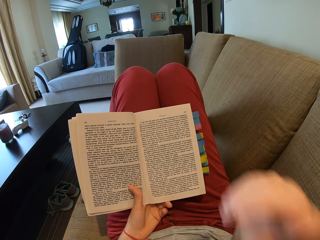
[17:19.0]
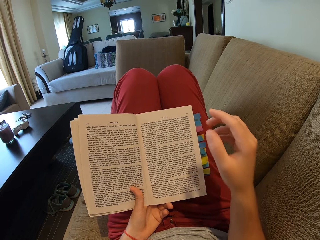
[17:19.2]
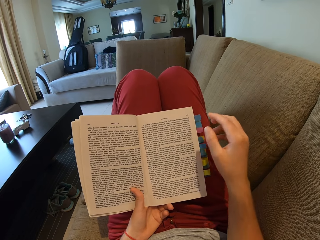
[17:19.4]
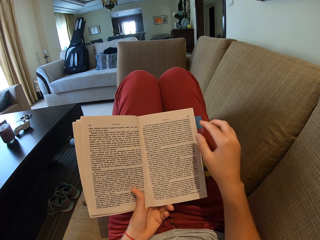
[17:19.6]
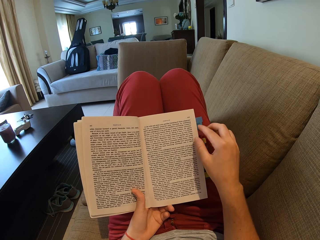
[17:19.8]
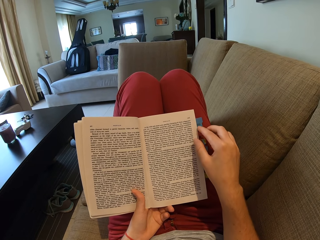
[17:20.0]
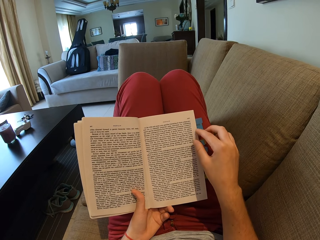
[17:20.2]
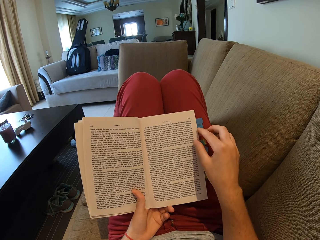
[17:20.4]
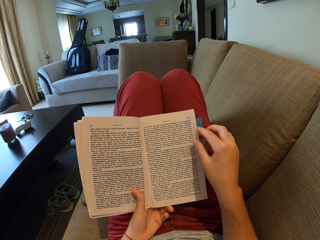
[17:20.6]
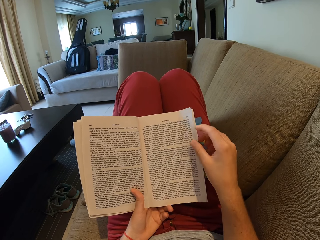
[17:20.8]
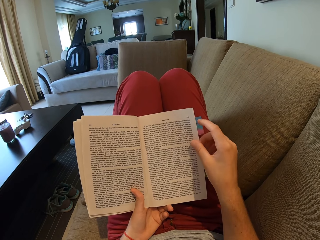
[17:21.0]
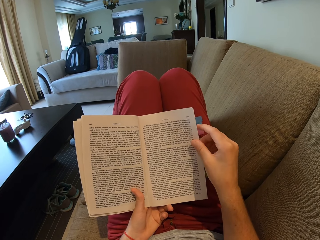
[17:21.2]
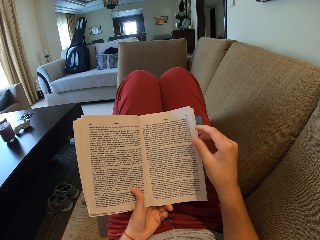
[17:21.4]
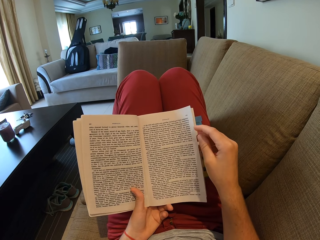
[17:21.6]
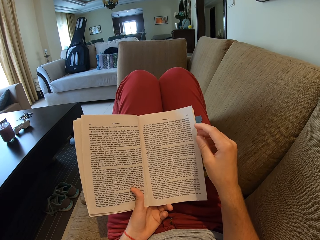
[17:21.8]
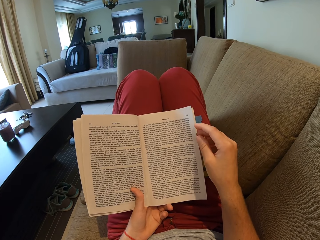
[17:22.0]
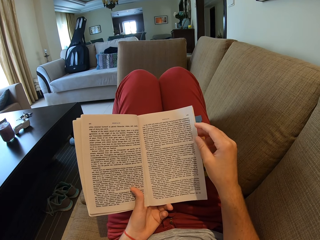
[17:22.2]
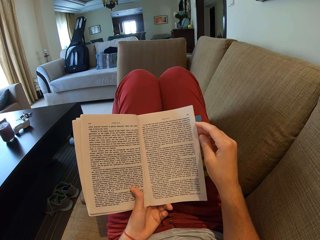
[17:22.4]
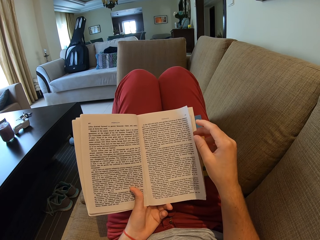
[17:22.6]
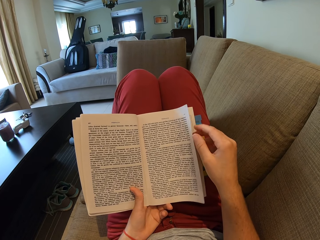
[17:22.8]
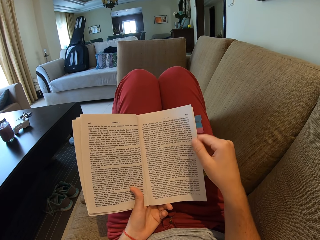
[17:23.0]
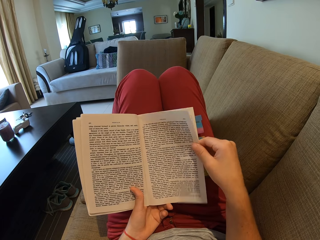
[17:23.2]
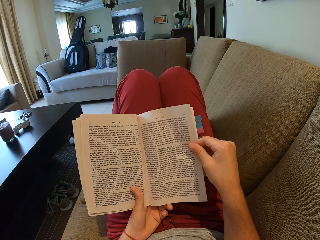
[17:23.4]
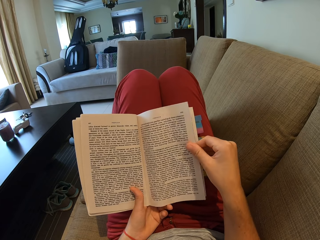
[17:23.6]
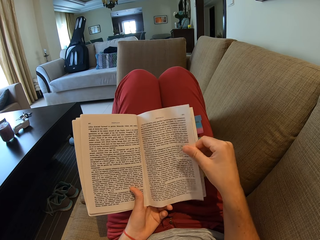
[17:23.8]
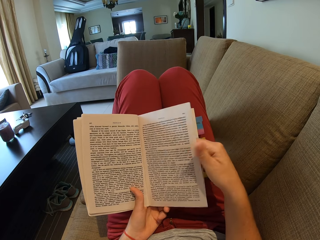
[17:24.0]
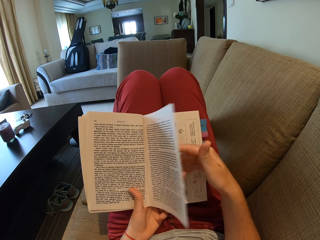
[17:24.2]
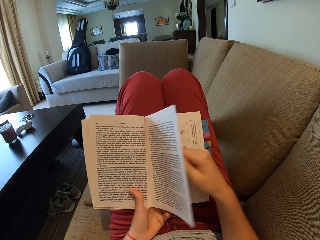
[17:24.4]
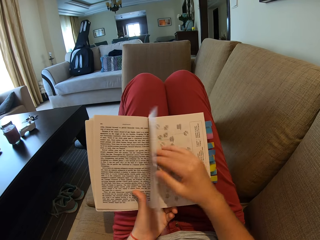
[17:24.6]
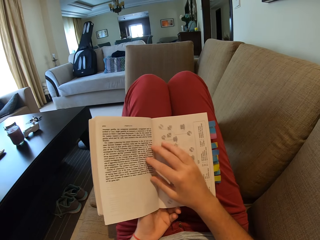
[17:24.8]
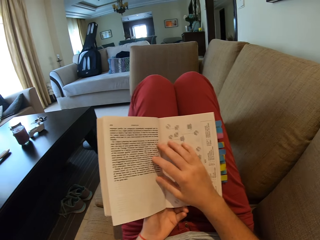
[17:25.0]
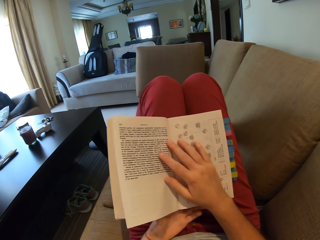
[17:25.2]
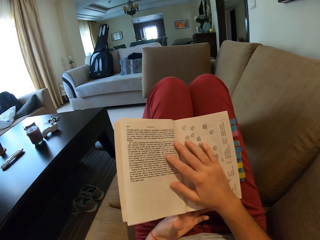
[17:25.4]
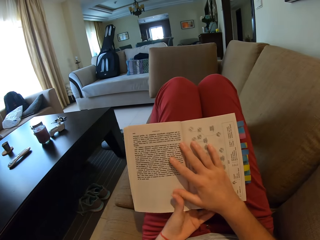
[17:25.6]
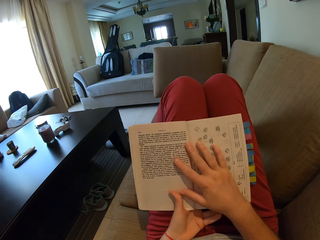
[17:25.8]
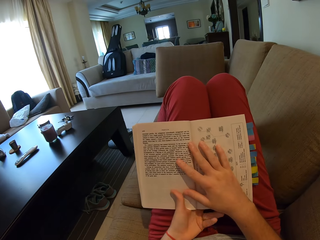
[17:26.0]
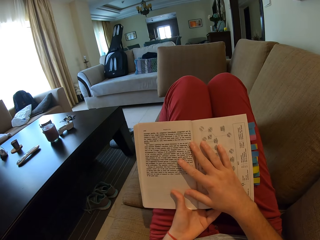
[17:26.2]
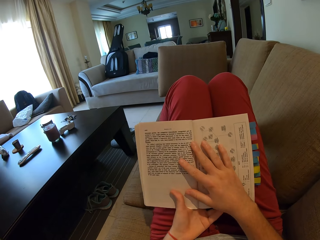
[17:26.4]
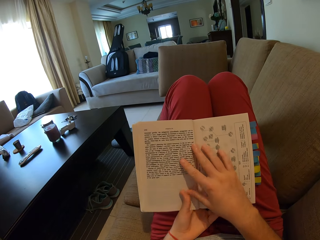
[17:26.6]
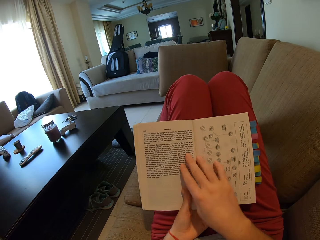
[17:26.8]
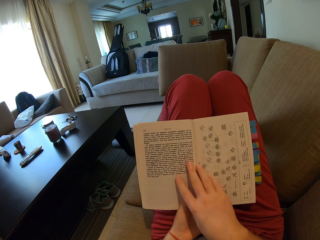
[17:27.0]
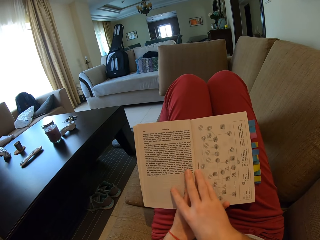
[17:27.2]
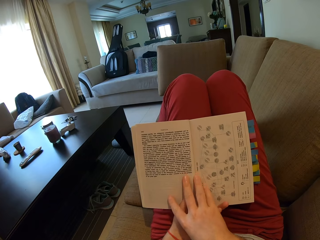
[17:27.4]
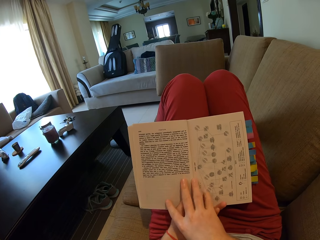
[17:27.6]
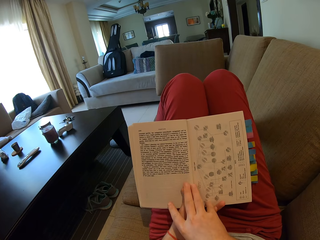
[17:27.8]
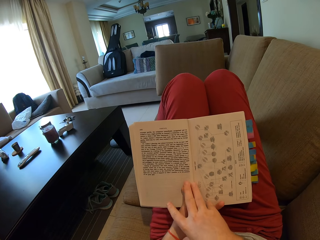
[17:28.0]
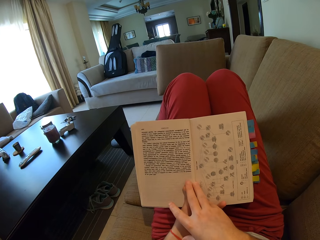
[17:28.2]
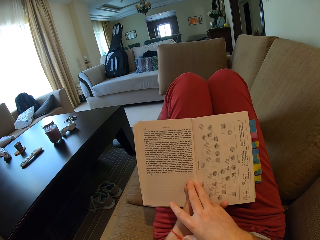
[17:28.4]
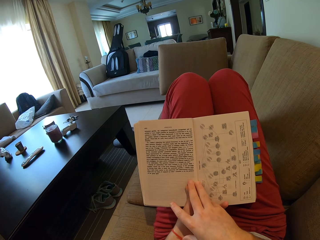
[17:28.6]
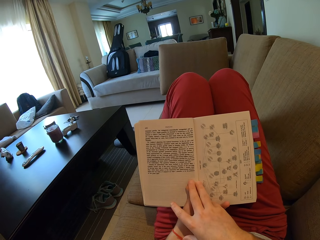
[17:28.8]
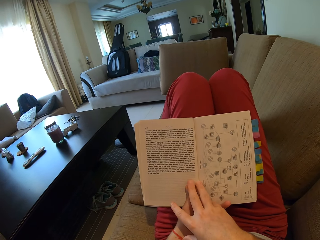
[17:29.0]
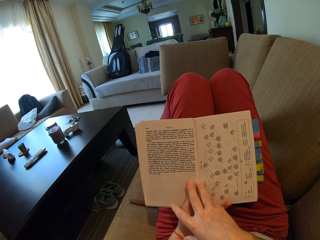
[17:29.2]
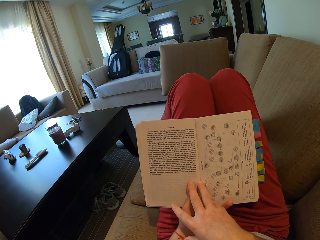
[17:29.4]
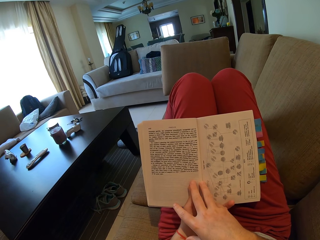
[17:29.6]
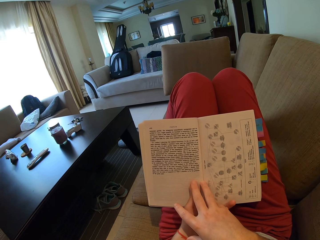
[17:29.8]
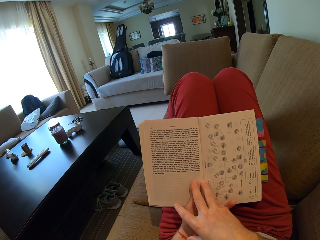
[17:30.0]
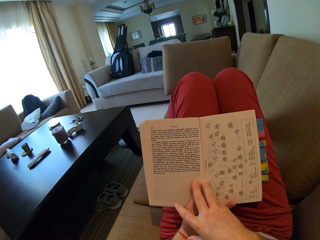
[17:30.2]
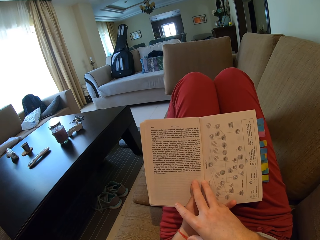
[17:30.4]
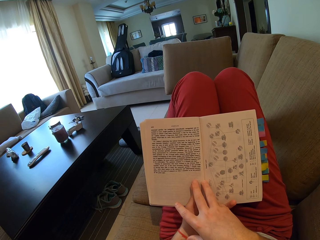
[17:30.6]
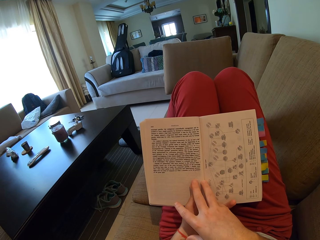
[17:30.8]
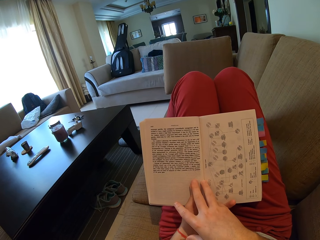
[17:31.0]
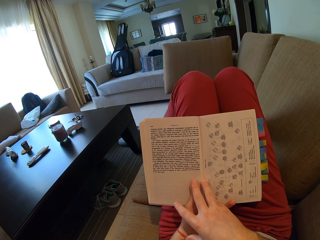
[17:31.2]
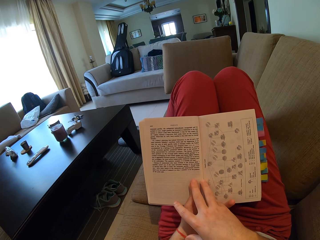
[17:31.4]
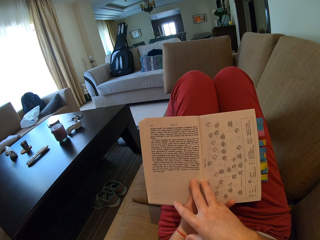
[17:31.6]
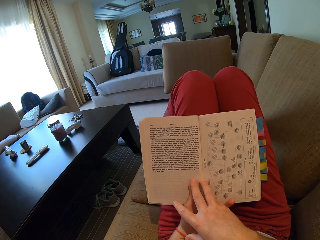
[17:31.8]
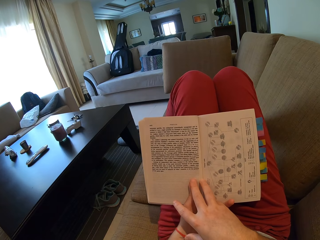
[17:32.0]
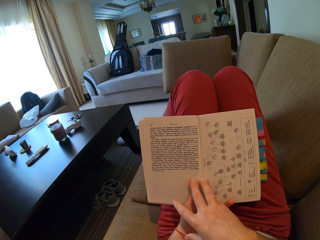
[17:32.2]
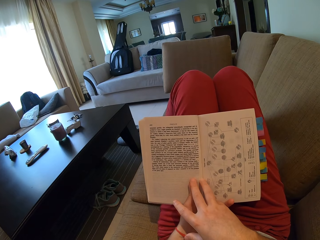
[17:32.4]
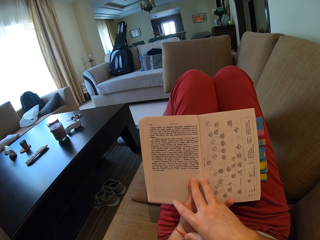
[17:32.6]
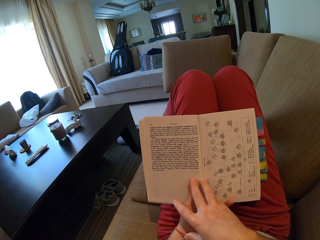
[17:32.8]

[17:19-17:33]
The camera wearer opens the book. They hold a page. They read the book. They turn a page.

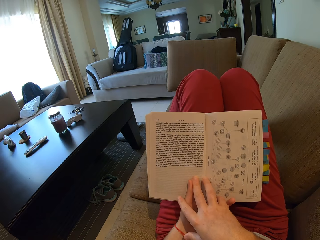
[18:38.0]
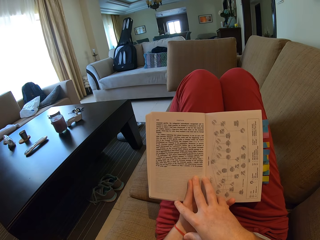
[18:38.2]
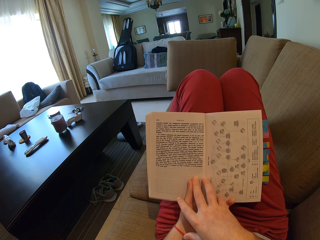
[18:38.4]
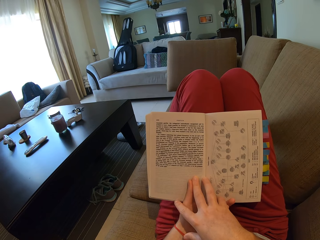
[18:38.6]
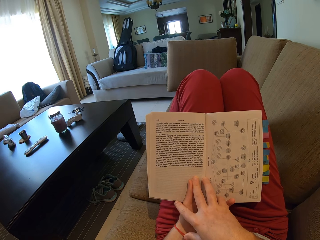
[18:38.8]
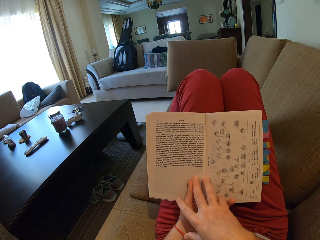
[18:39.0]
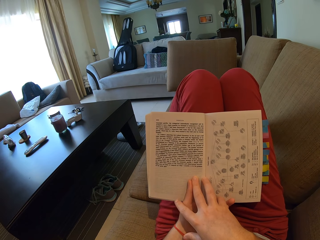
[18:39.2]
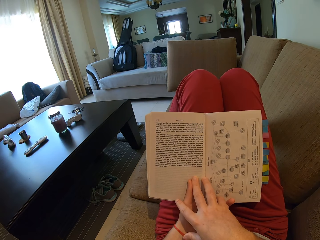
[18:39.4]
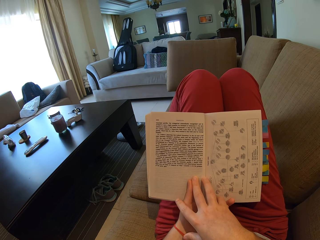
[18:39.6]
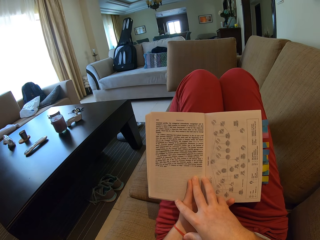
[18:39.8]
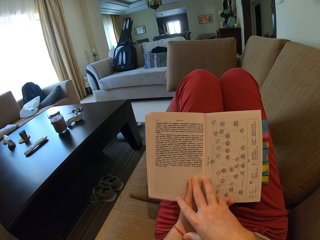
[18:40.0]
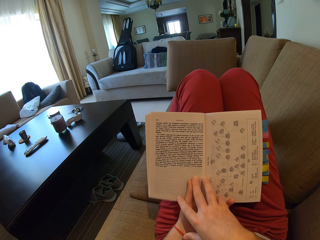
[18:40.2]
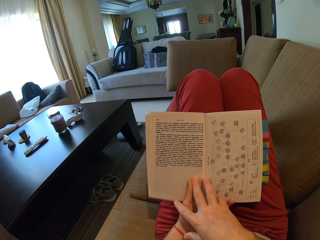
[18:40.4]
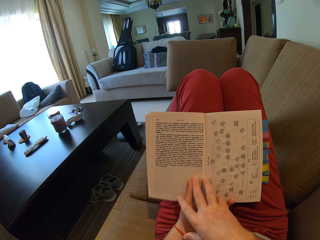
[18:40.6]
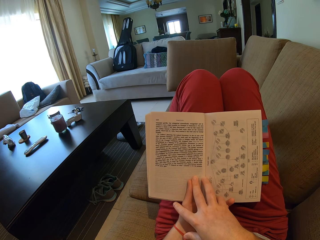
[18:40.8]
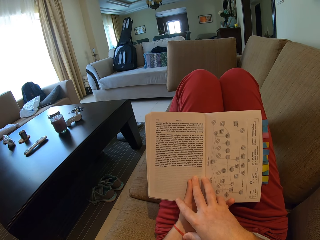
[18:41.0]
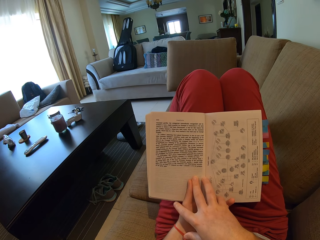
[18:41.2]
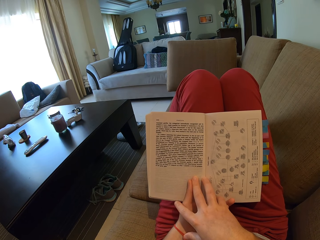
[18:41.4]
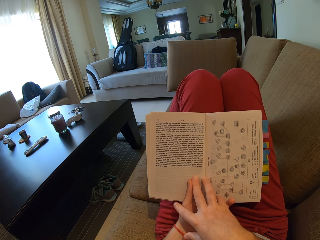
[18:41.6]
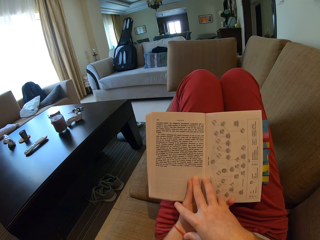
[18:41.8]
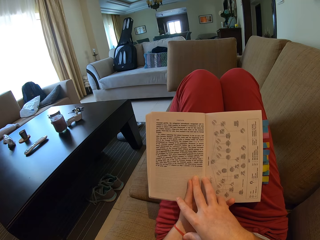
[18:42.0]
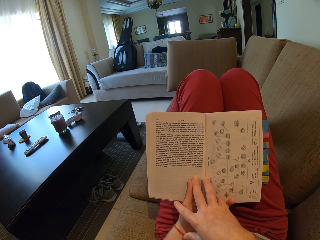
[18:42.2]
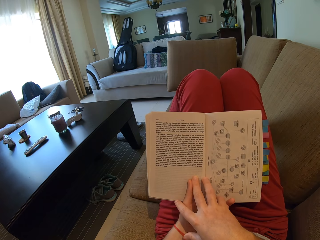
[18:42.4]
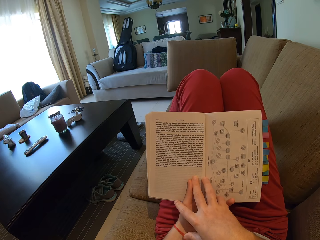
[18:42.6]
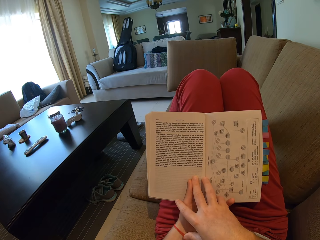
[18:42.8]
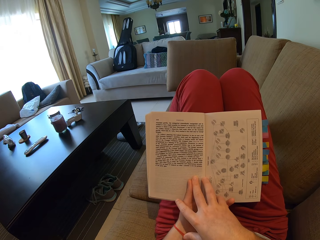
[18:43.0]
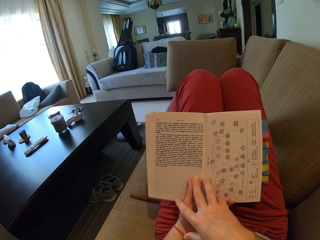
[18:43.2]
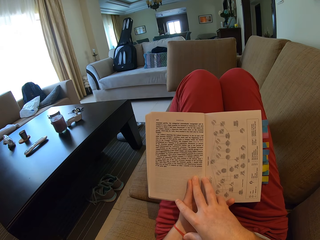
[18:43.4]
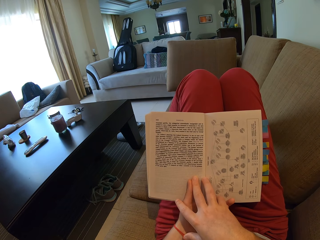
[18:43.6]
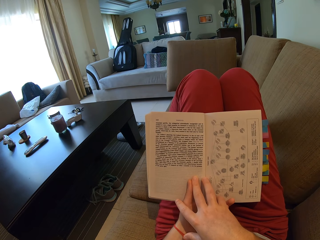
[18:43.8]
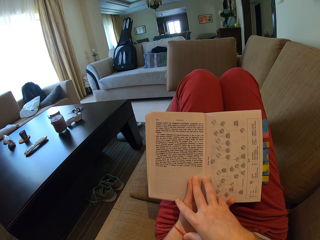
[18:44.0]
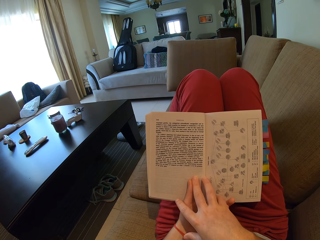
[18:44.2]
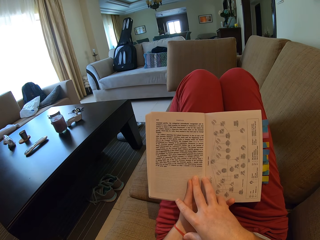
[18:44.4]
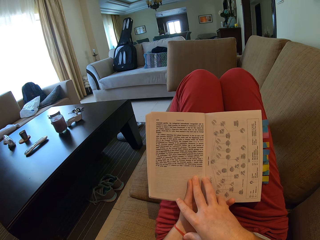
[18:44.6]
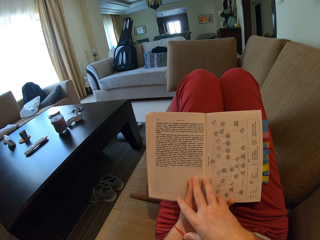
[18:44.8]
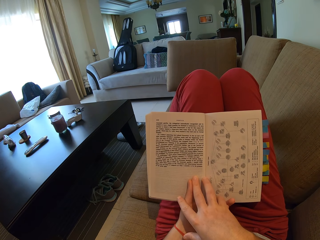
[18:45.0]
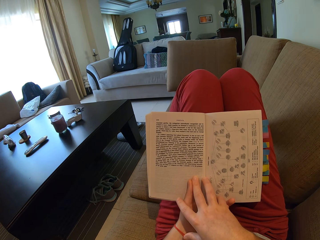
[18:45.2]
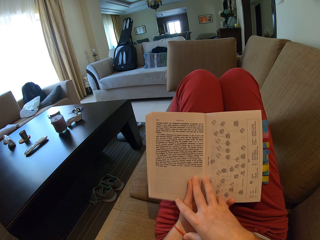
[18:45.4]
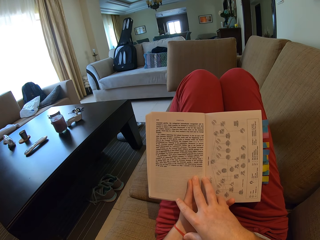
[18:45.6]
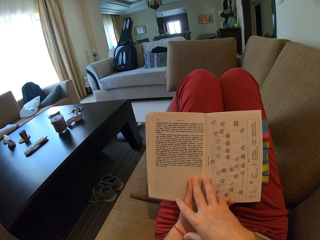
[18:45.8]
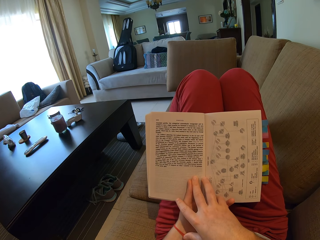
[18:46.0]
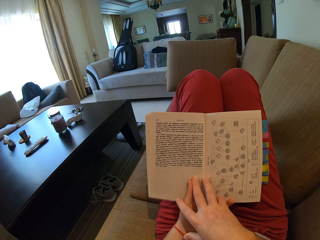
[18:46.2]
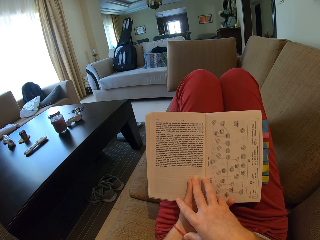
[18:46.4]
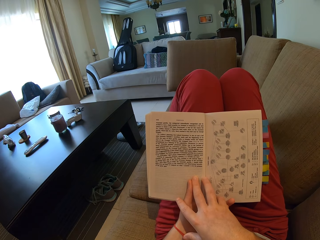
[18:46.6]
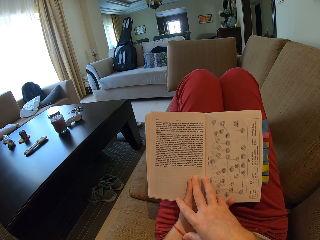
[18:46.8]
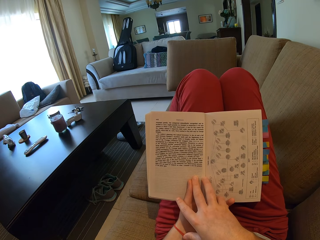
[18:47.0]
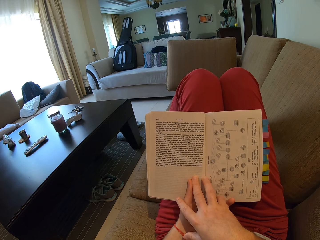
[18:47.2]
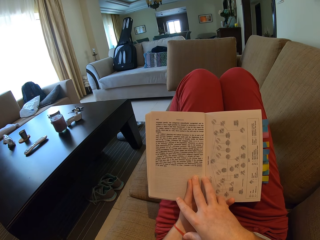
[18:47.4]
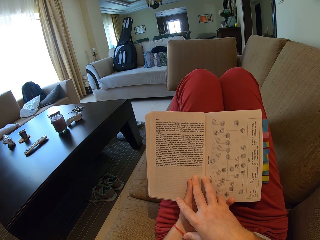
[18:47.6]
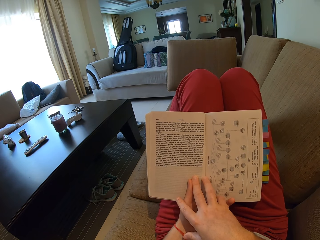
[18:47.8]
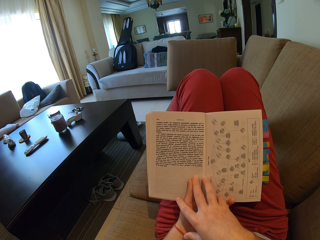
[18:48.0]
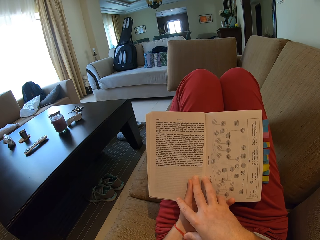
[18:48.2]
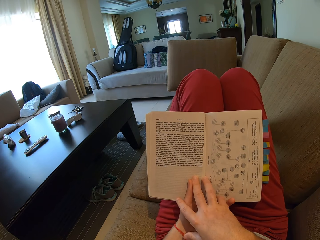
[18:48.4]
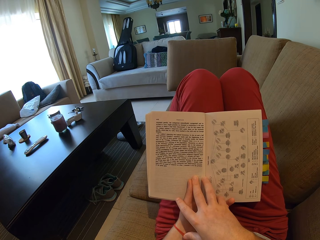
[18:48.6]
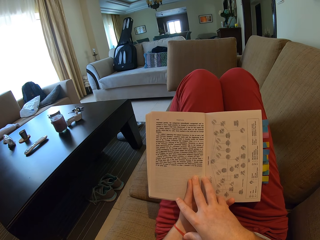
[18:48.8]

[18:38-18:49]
The camera wearer rubs her hand. She reads a book.
